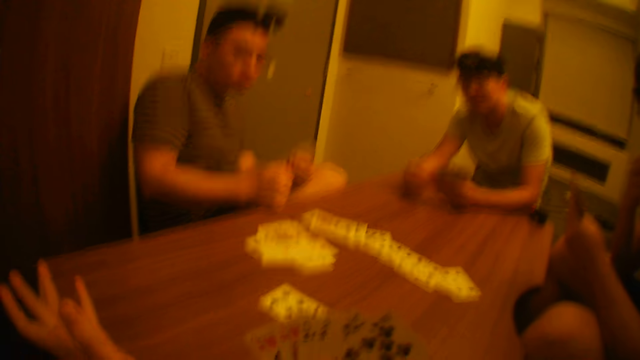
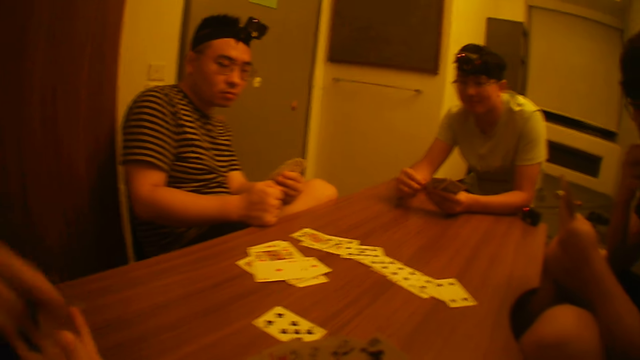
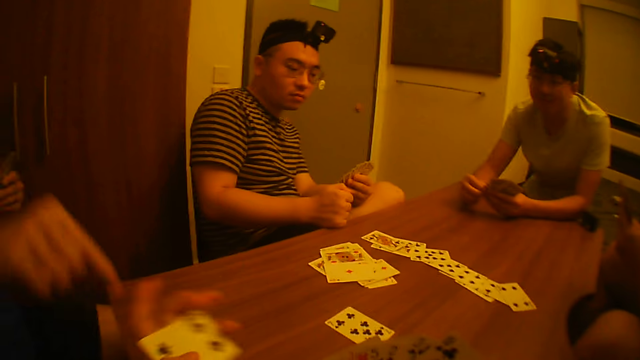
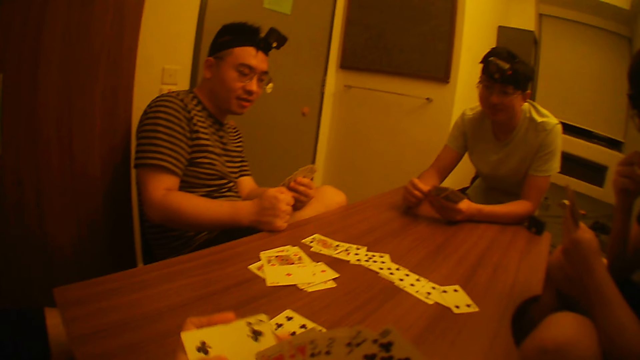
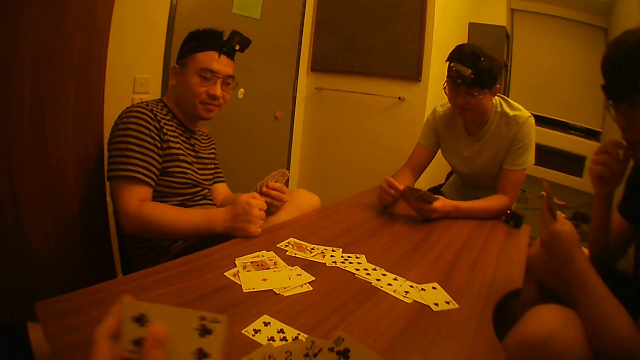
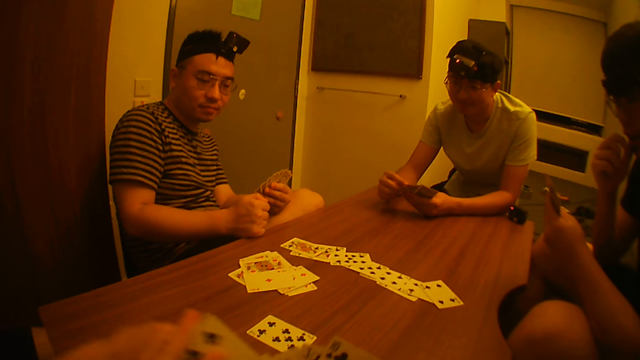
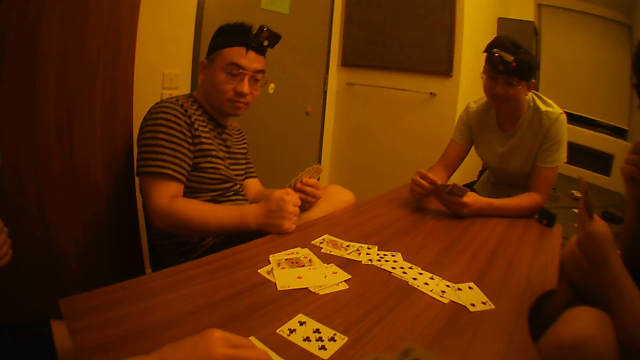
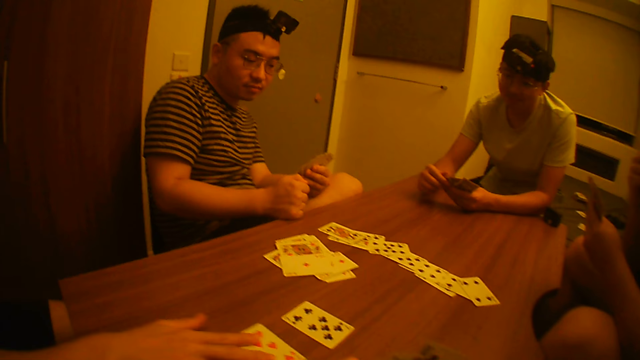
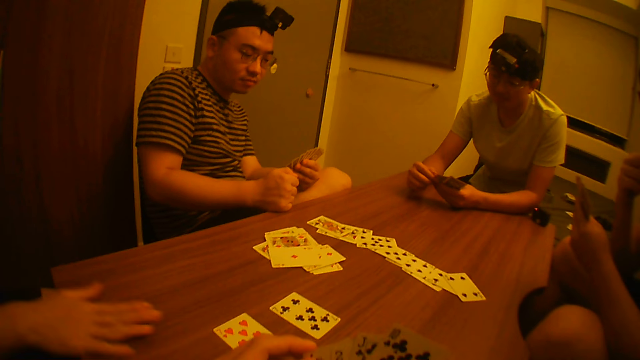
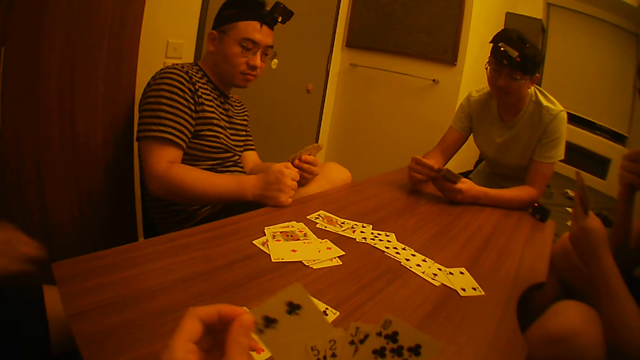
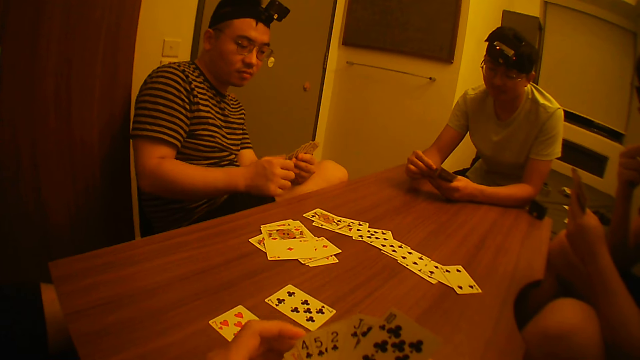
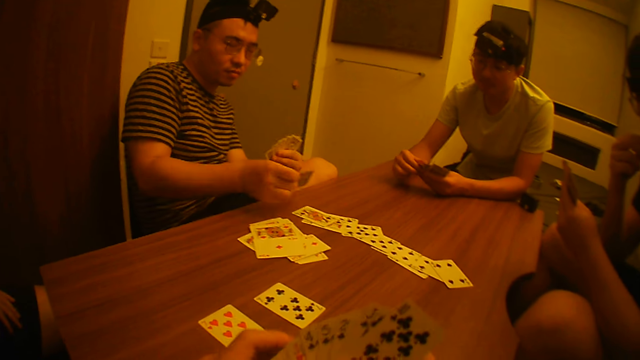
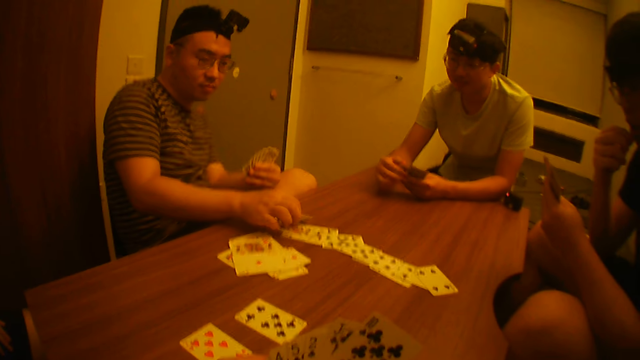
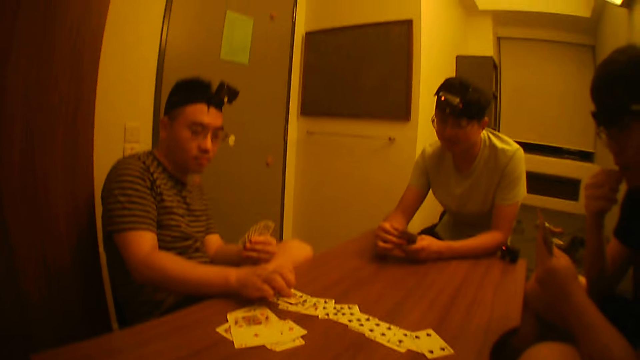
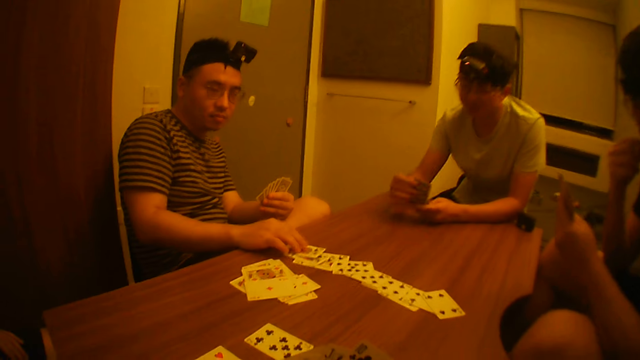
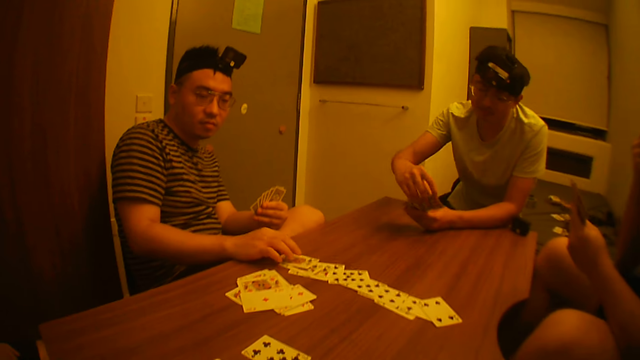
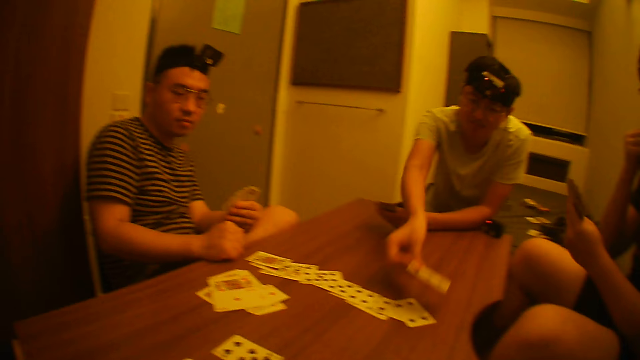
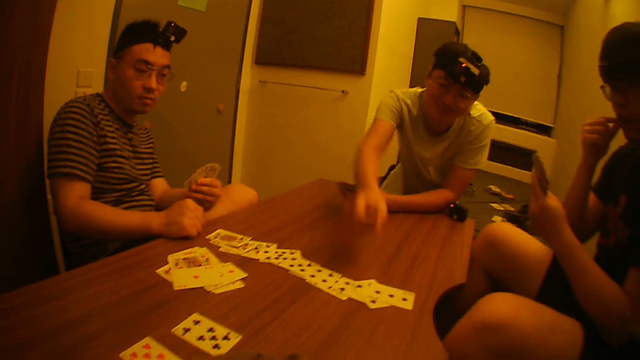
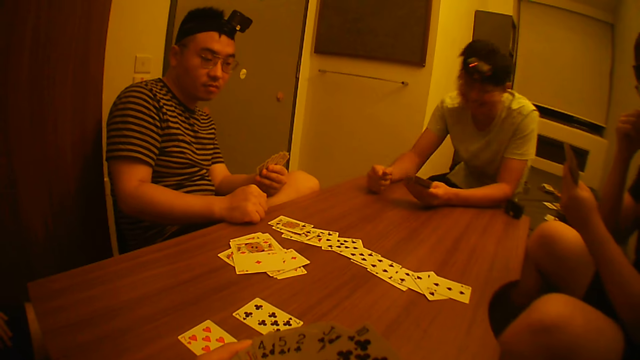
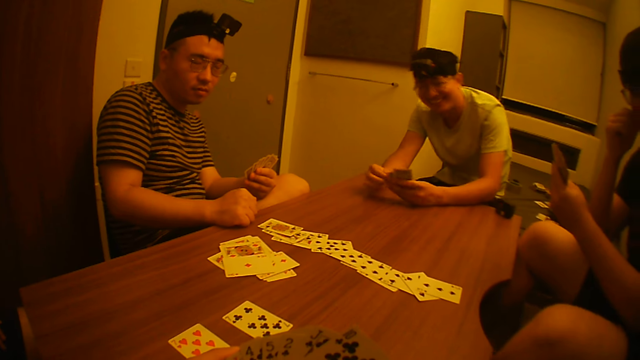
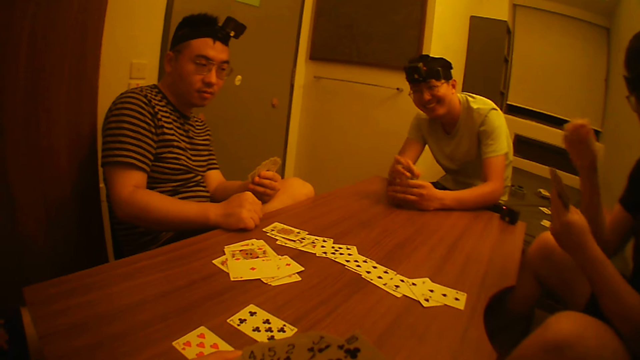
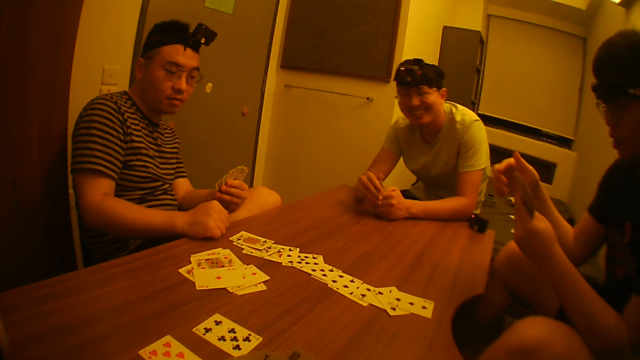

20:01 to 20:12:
The camera wearer collects a card from a man with his left hand. Another man looks at the card on the table. The first man drops a card on the table with his right hand. The camera wearer holds the cards. The second man takes a card from his left hand with his right hand and drops the card on the table with his right hand. Another man takes a card from his left hand with his right hand and drops the card on the table with his right hand.

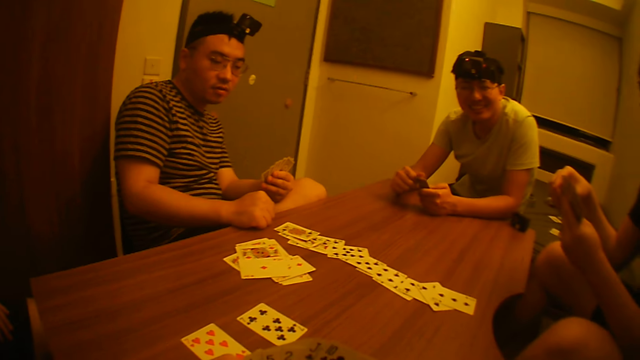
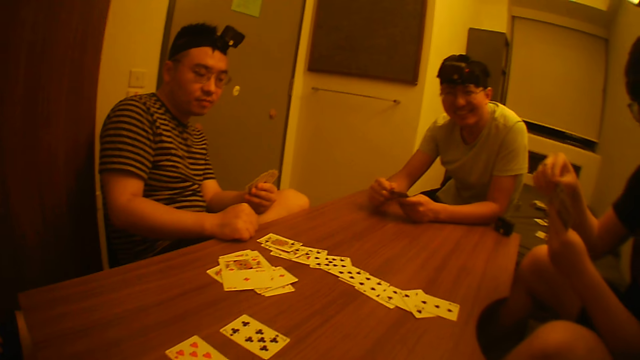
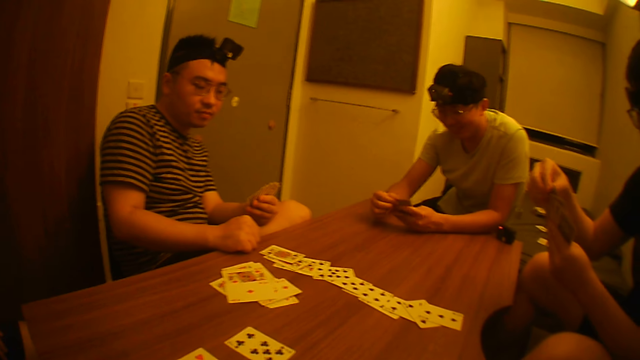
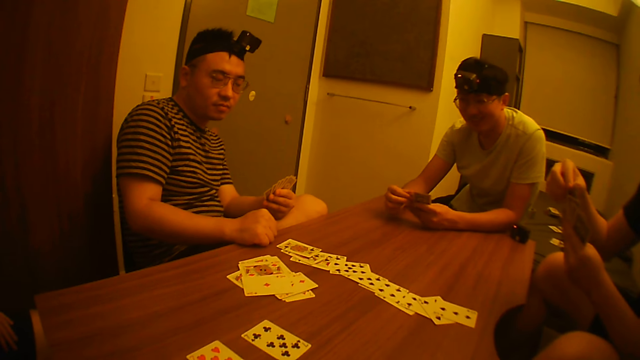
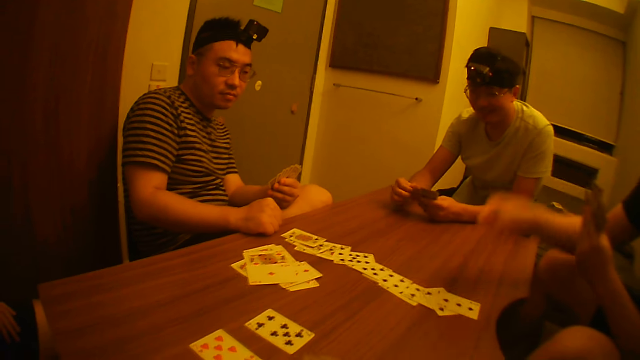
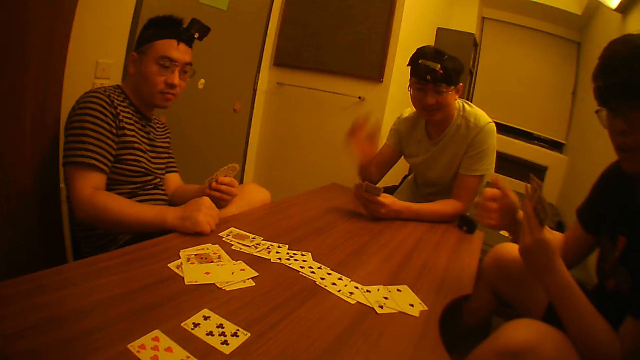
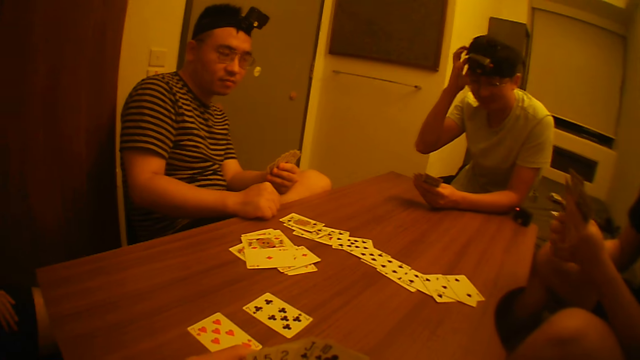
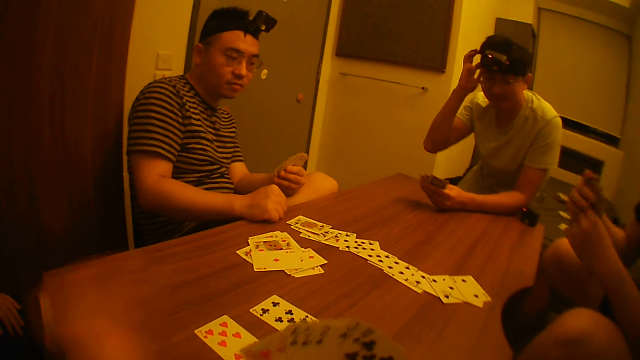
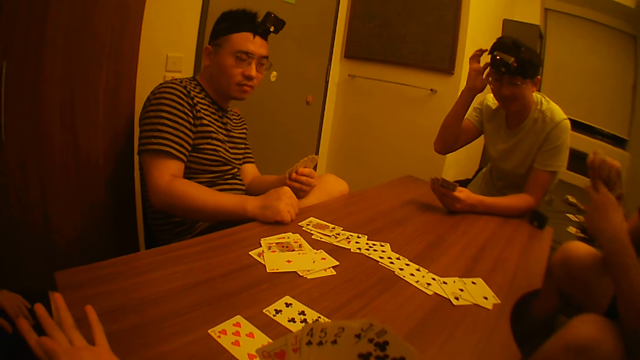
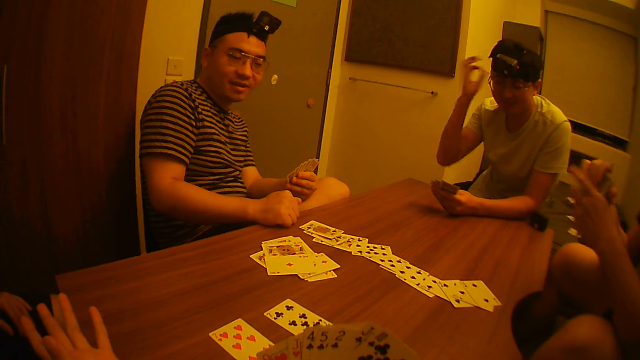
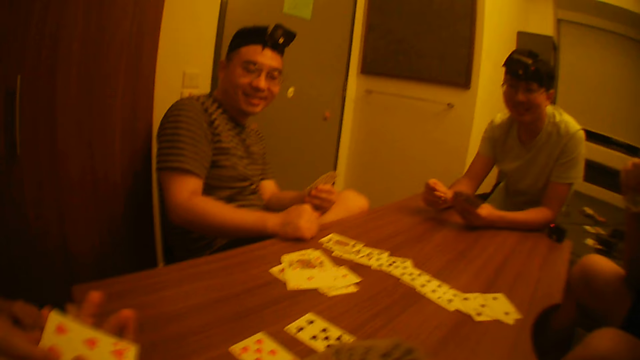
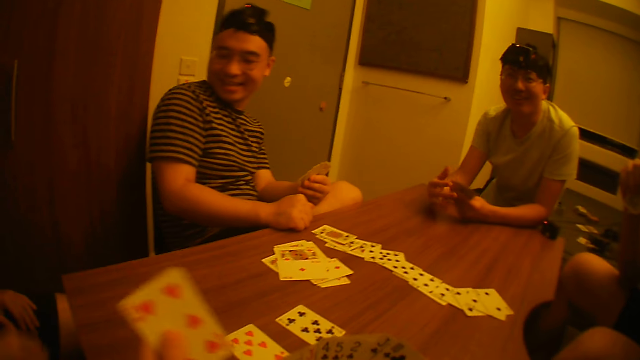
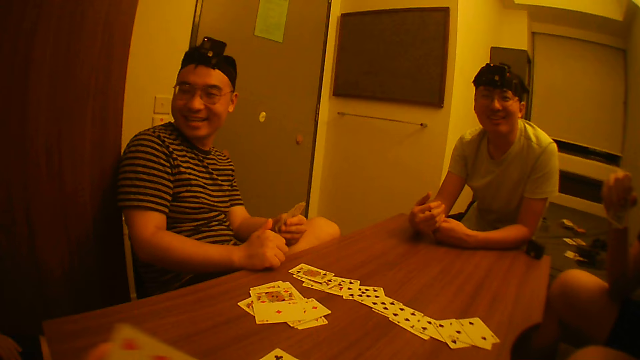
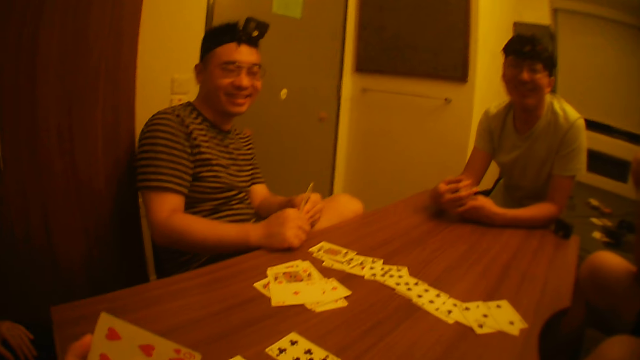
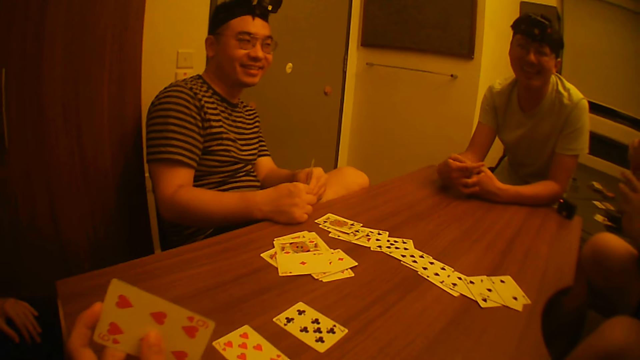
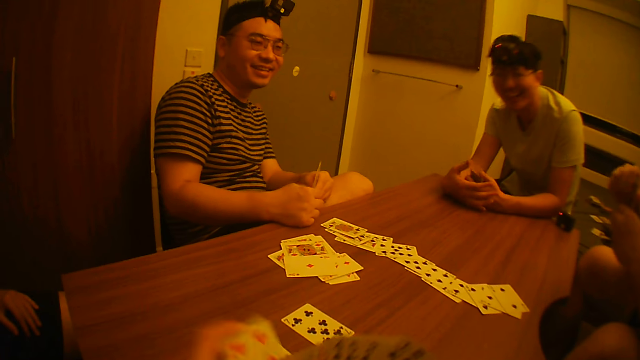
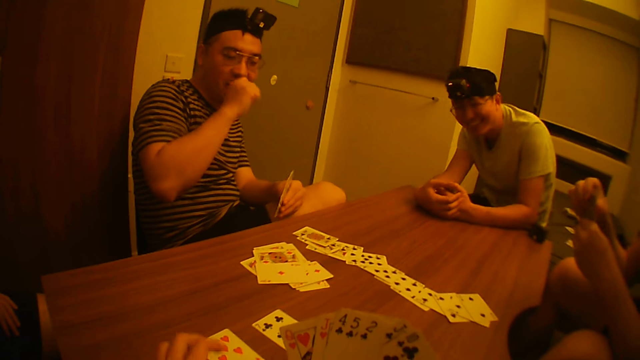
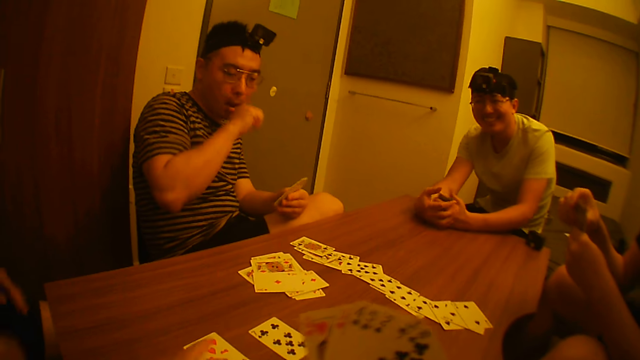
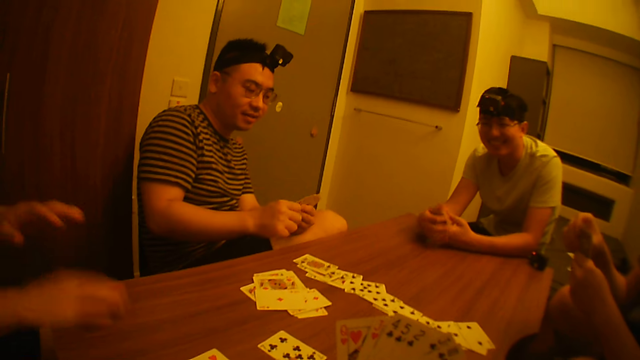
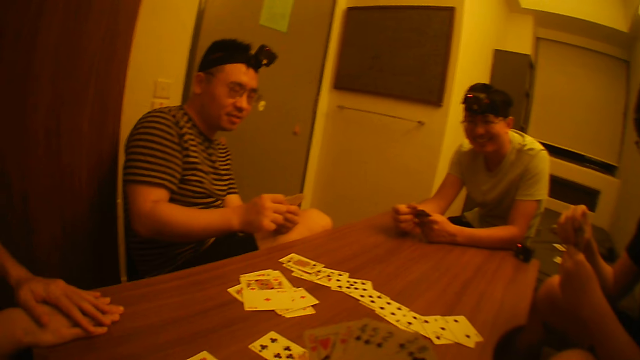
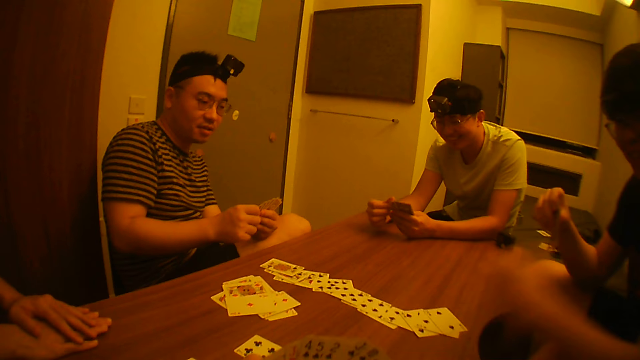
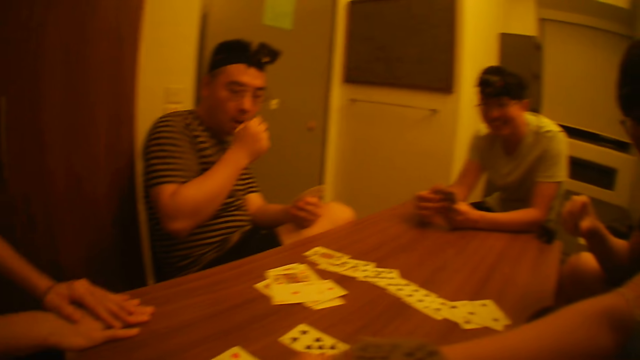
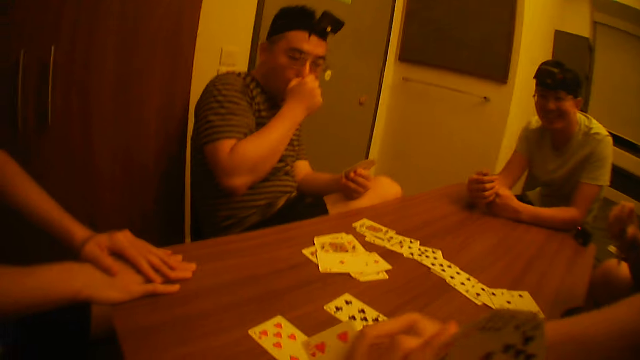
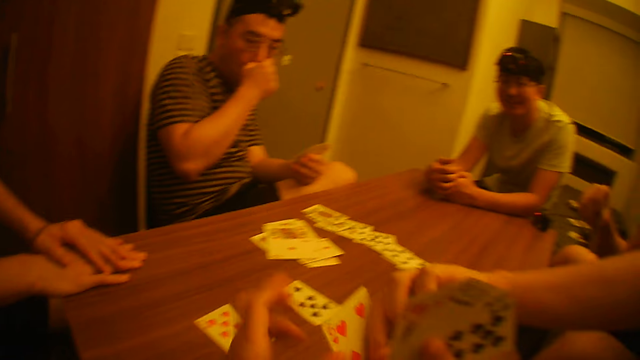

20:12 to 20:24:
A man takes a card from his left hand with his right hand and drops the card on the table with his right hand. He holds the card with both hands. The camera wearer collects a card from another man with his left hand. He drops the card on the table with his left hand. Another man smiles. The first man takes a card from the table with his left hand. Another man scratches the nose with the right hand. The camera wearer collects the card from the first man with his left hand.
